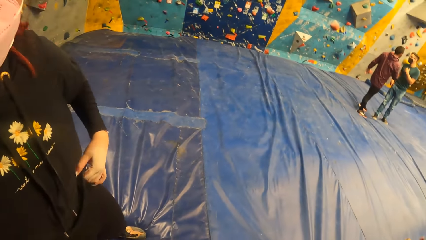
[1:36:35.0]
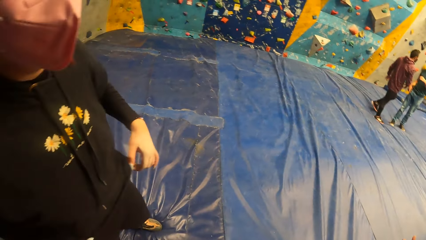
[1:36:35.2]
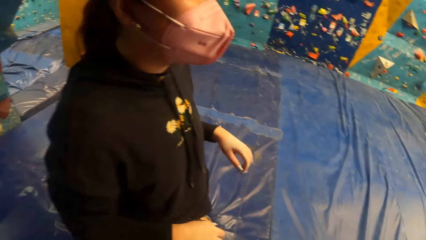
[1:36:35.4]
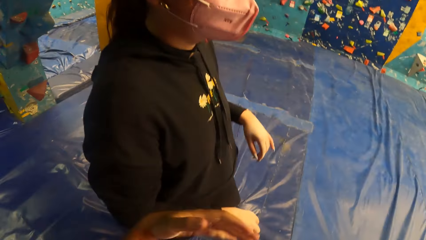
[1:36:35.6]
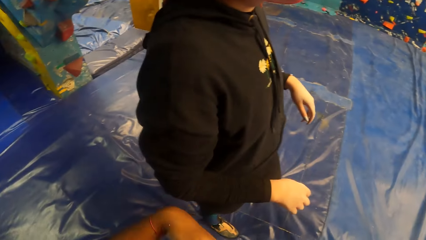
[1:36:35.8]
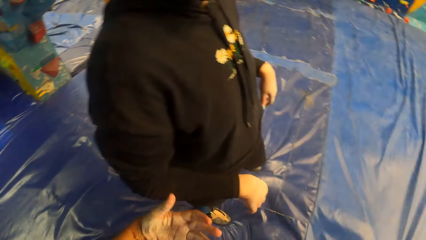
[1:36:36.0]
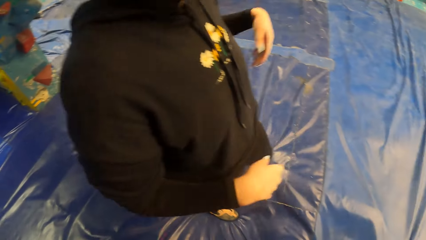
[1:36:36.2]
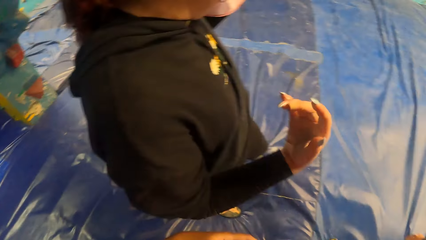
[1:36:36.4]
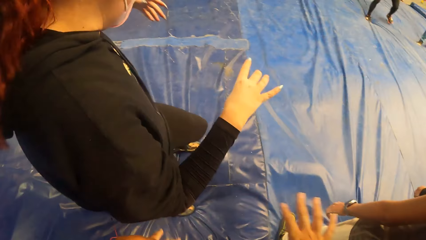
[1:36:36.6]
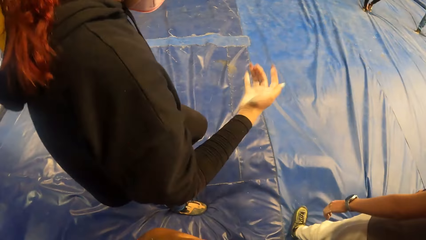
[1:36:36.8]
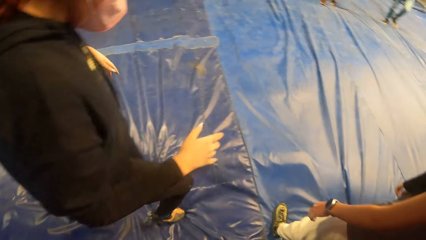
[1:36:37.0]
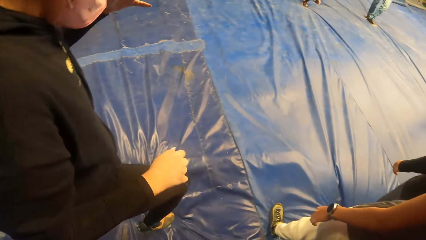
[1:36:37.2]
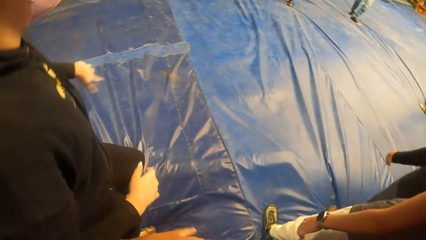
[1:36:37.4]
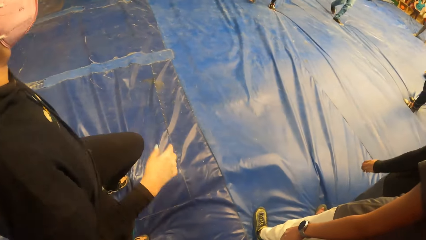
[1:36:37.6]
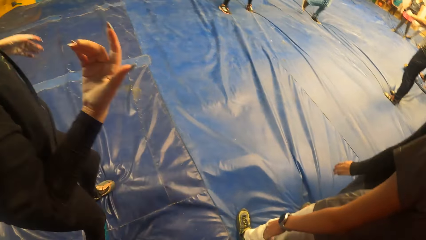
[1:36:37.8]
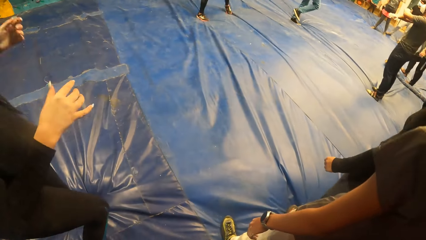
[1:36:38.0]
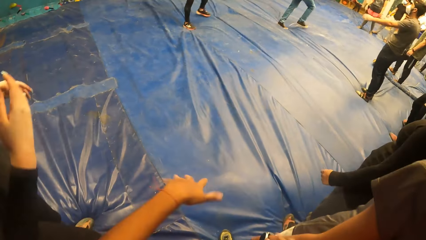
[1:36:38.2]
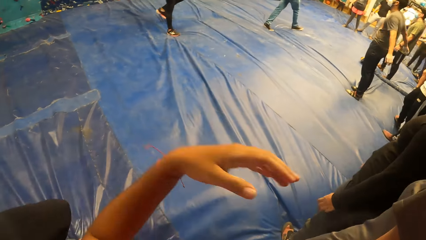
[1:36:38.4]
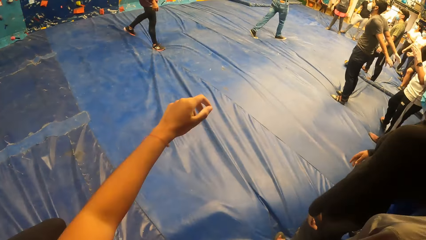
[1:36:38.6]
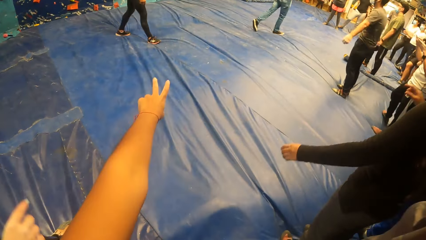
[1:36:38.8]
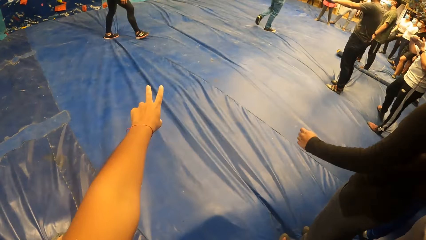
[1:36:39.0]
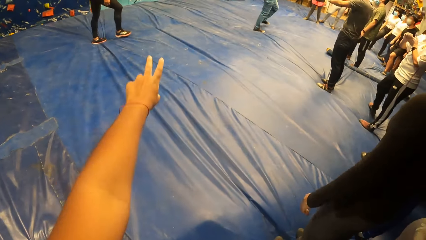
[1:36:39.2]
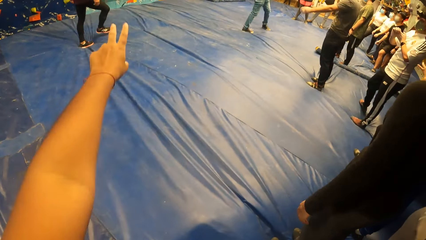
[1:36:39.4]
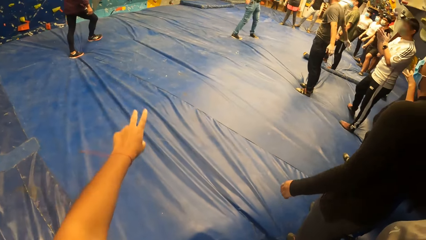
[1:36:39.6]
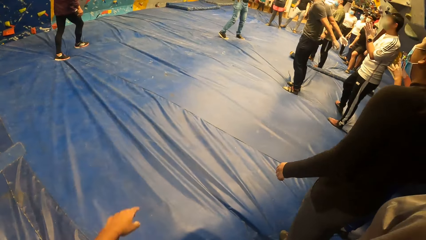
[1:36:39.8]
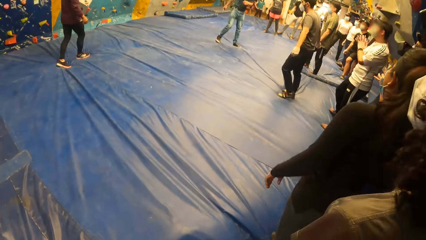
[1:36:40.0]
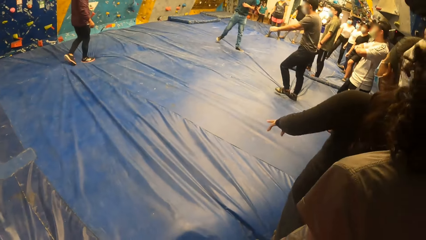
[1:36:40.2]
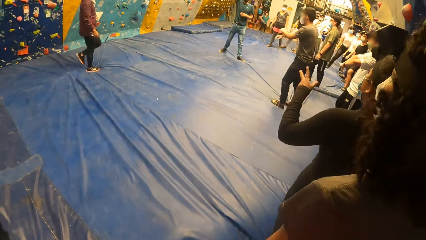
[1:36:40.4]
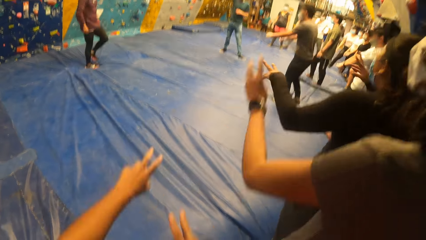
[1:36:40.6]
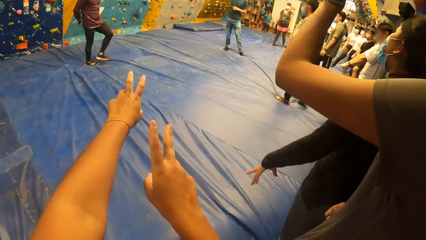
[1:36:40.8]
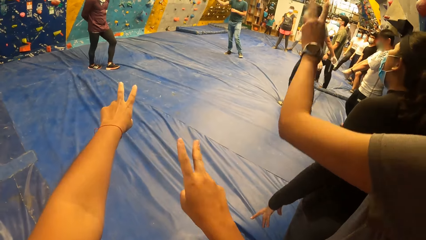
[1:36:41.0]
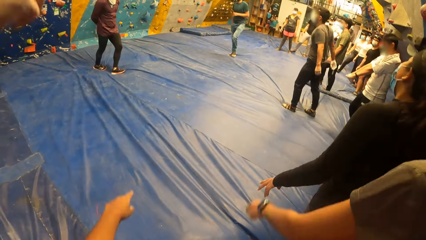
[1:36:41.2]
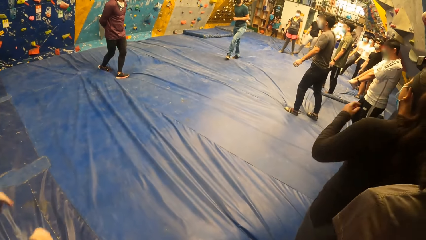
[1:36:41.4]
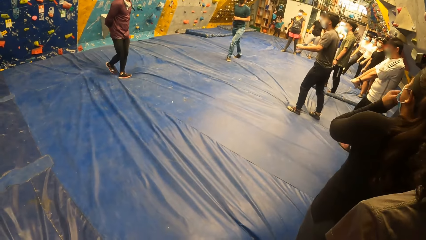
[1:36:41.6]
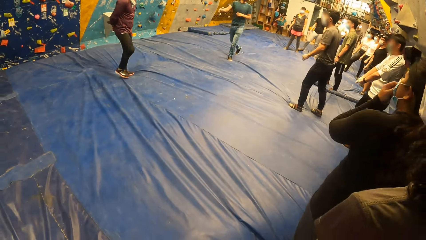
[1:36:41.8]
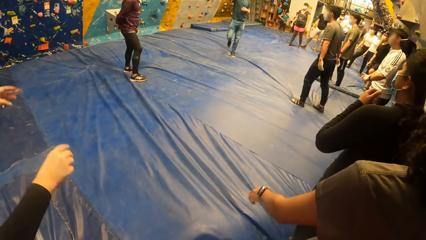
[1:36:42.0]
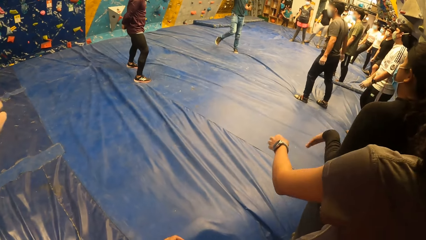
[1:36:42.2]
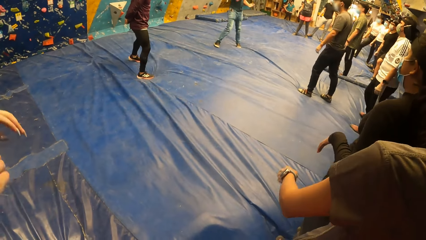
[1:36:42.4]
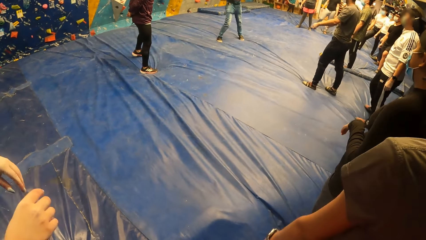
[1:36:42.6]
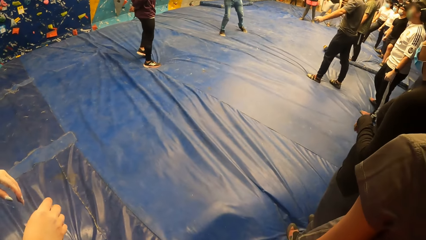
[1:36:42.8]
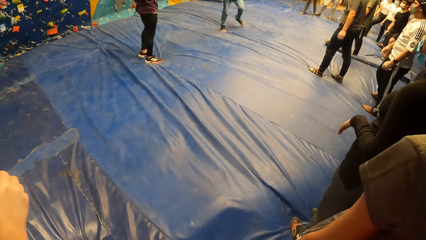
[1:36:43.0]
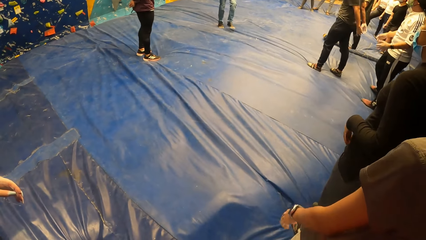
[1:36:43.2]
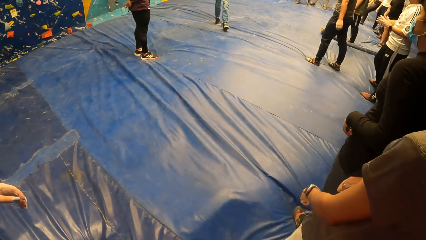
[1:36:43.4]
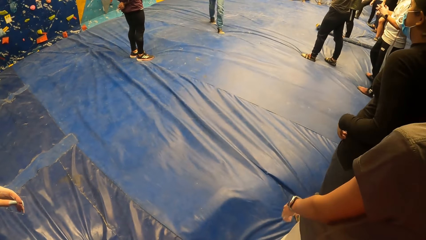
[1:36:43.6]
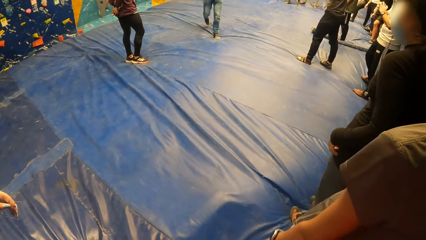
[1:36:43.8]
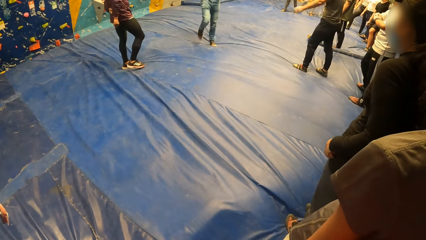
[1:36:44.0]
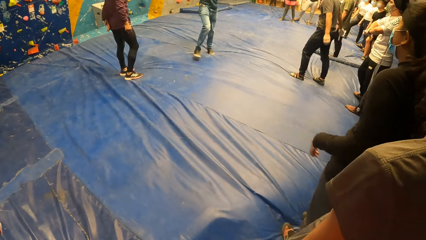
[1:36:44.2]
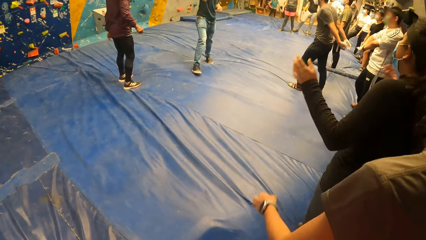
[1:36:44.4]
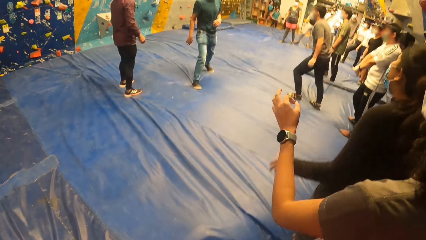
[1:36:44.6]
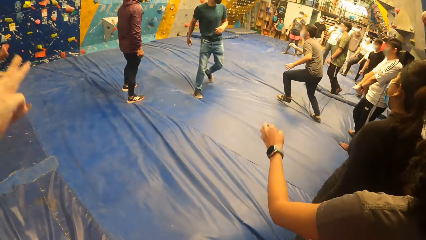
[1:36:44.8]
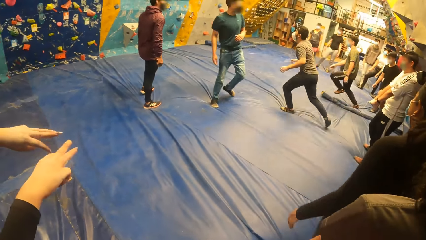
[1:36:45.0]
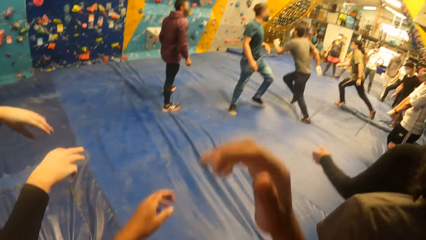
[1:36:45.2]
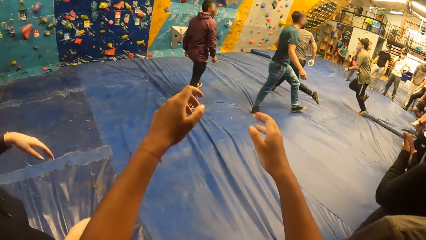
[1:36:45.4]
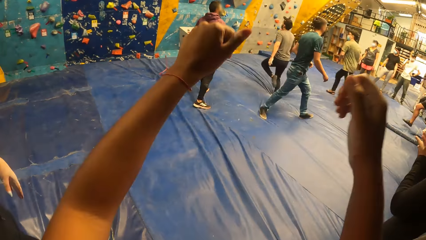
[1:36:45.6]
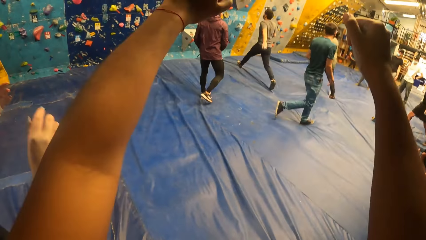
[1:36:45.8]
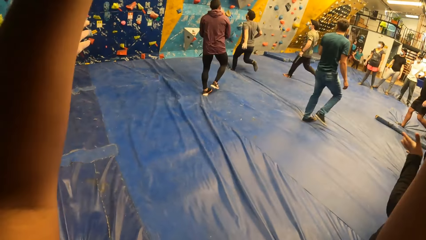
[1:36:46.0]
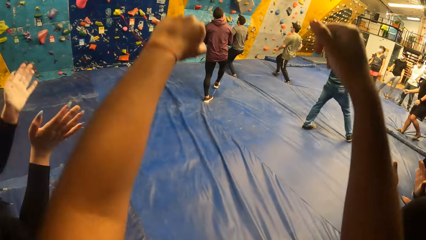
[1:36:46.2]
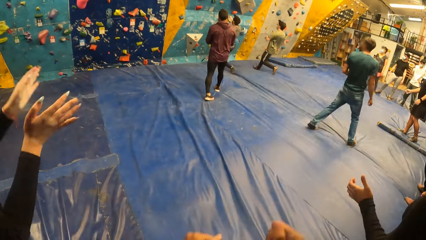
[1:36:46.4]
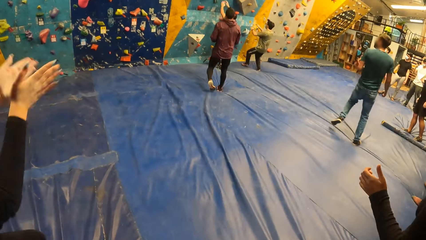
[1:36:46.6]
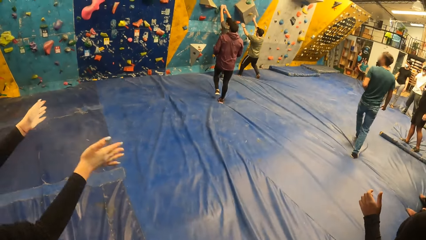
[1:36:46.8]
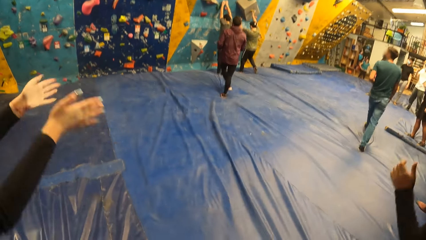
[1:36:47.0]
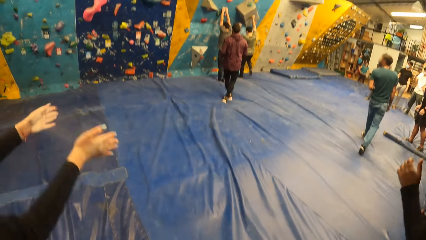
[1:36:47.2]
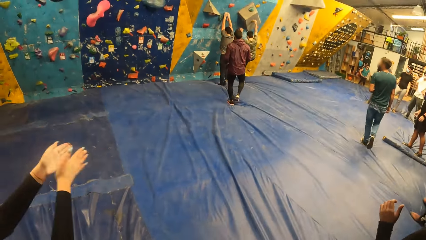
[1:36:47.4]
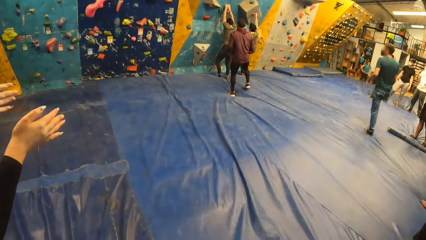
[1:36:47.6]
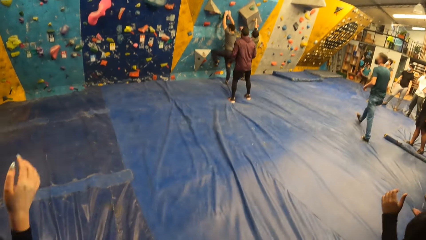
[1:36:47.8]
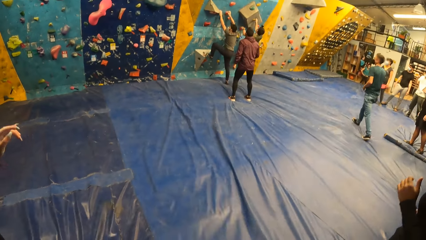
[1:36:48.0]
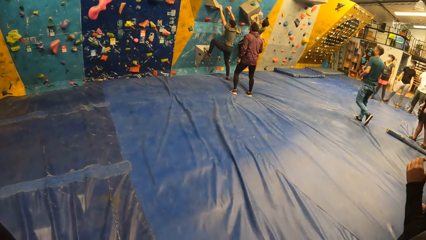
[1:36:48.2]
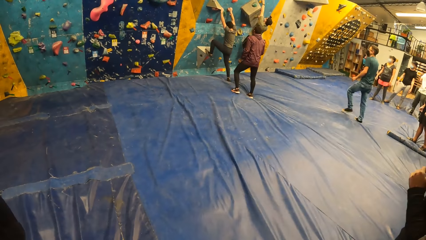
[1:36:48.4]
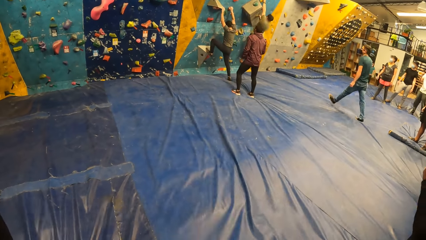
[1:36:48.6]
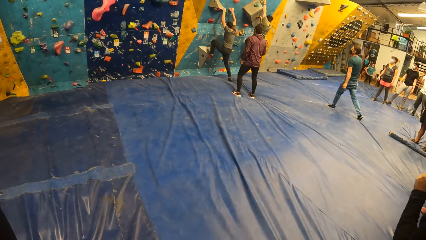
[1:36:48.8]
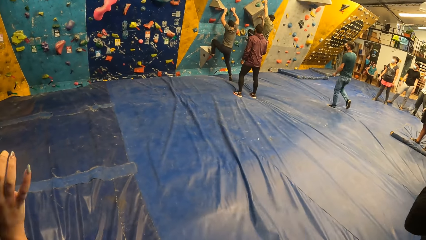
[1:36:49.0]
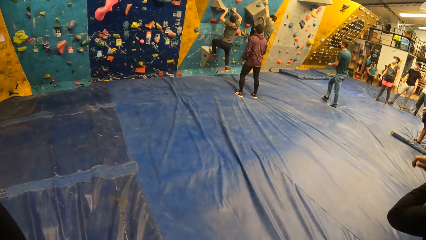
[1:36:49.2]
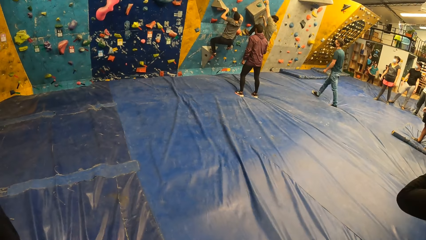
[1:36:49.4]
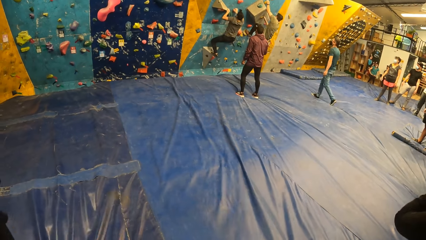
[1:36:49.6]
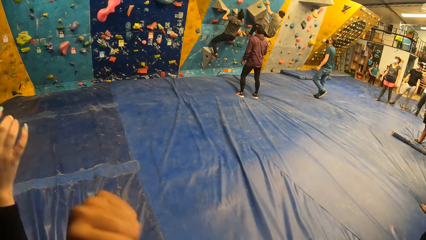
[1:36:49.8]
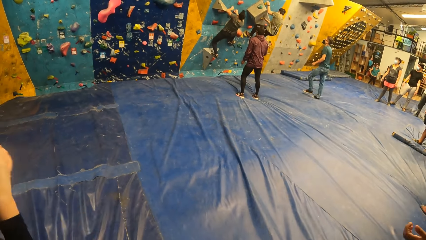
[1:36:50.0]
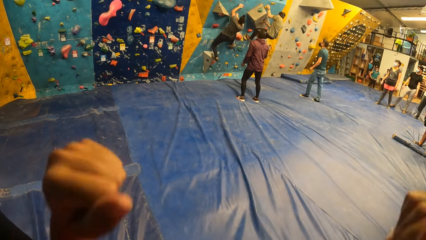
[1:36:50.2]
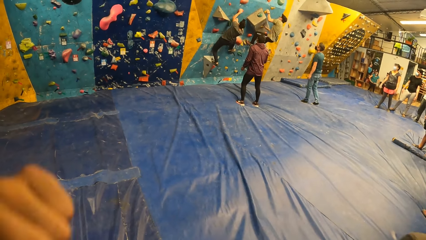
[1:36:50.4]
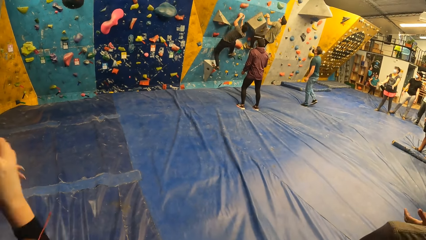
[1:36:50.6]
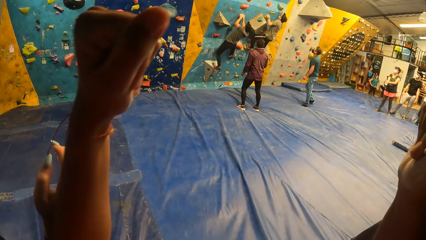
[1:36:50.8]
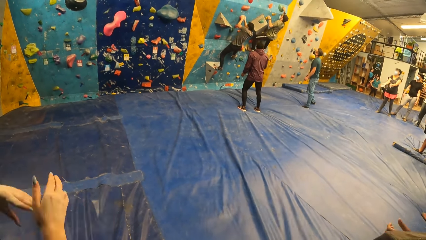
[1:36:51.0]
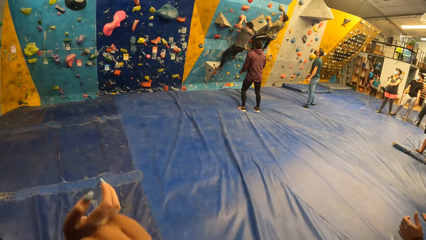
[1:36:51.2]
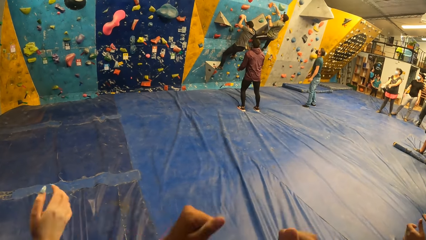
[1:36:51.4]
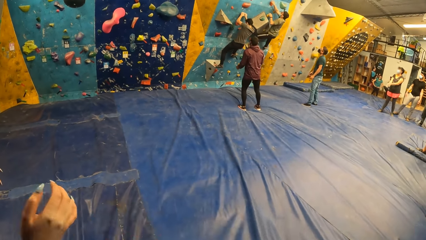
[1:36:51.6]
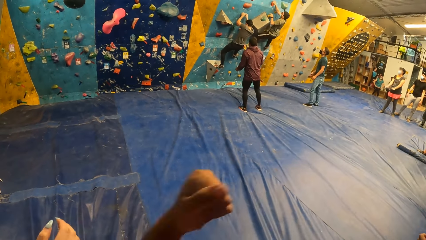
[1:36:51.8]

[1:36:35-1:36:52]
The camera wearer raises up his hands. He raises up his hands again. He shakes his left hand and opens his fingers. A man climbs the bouldering wall with both hands. Another man climbs the bouldering wall with both hands.
